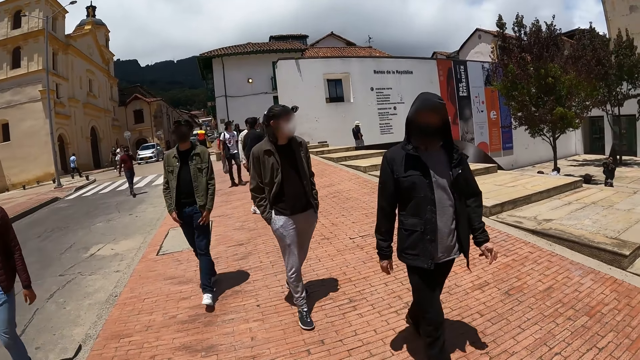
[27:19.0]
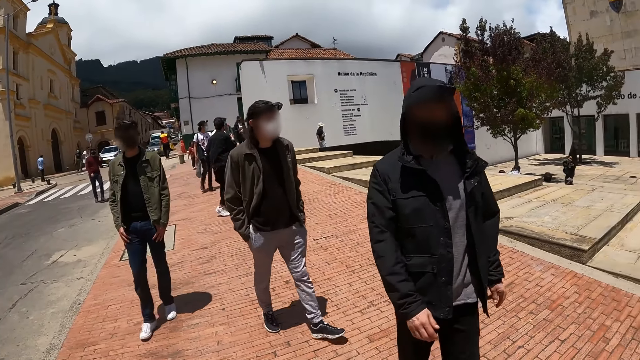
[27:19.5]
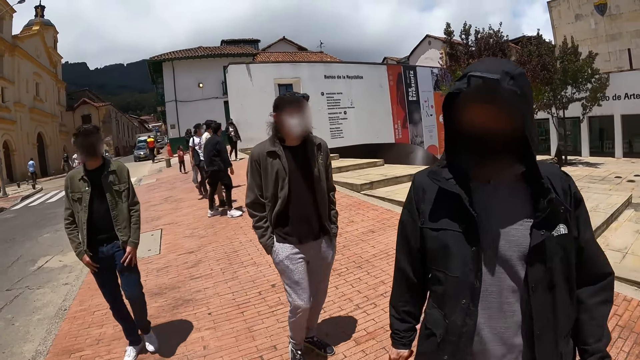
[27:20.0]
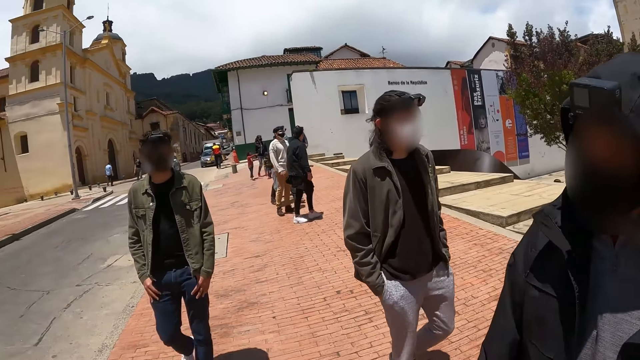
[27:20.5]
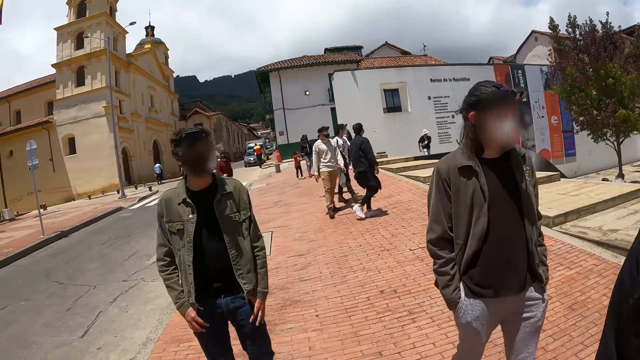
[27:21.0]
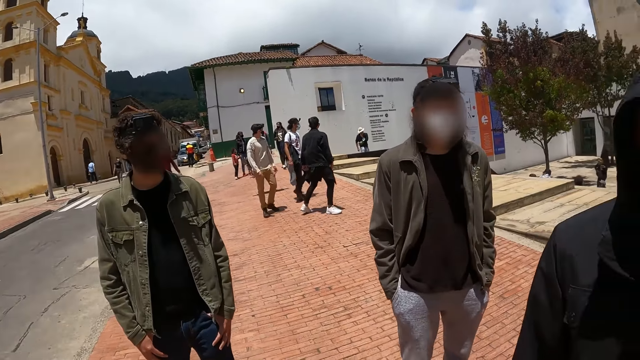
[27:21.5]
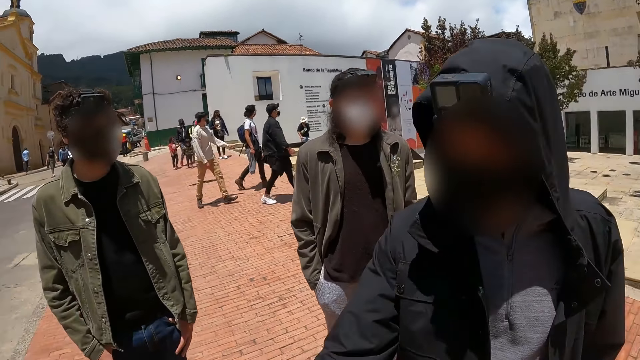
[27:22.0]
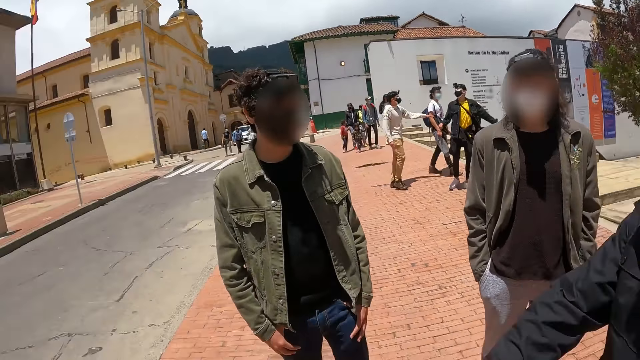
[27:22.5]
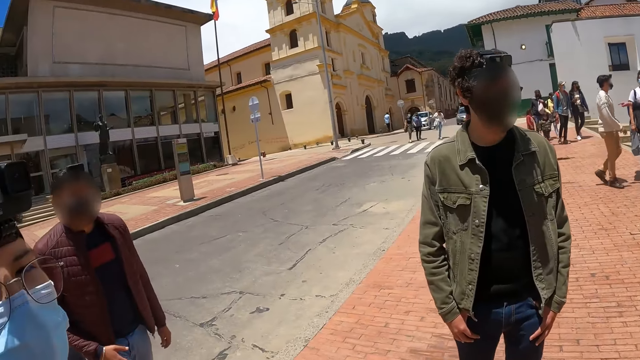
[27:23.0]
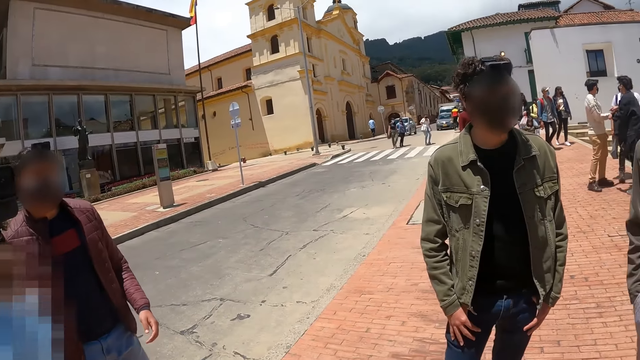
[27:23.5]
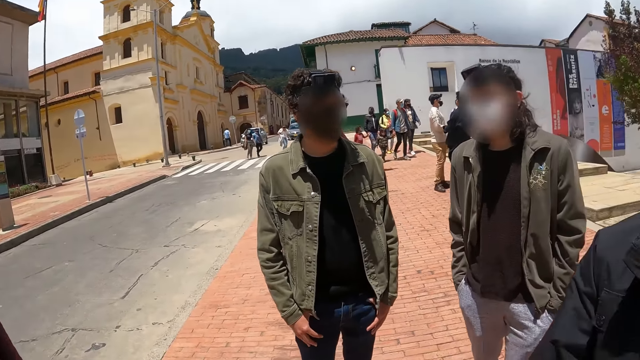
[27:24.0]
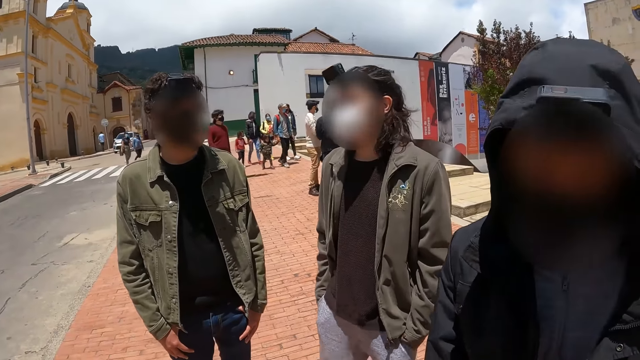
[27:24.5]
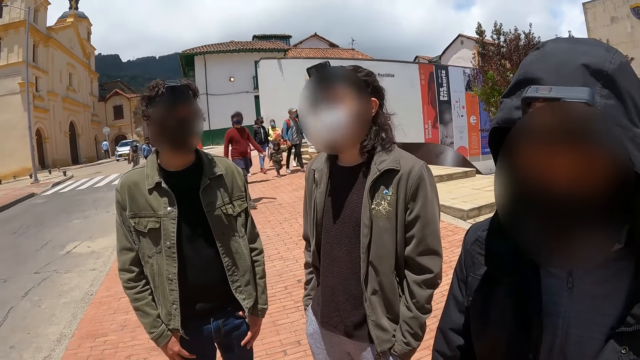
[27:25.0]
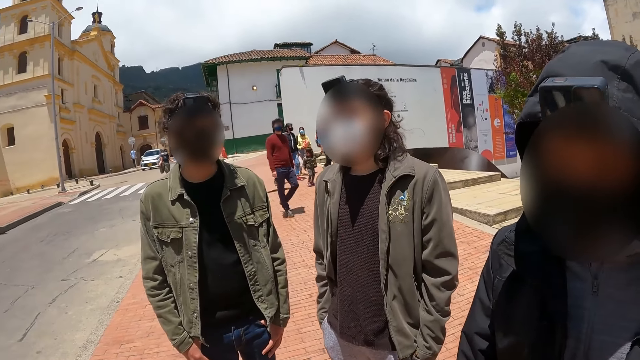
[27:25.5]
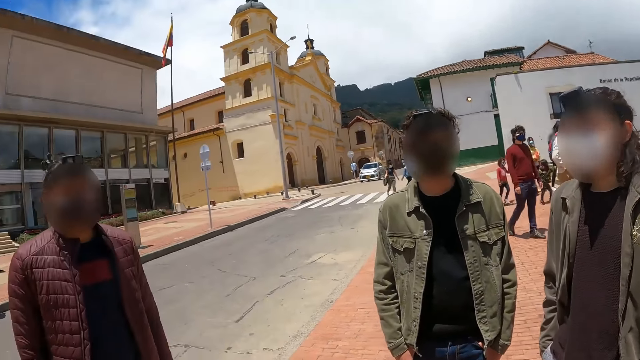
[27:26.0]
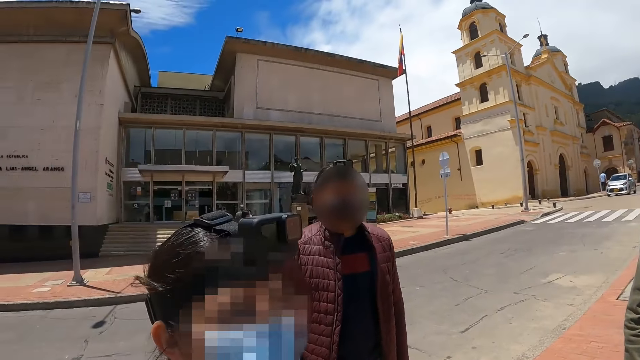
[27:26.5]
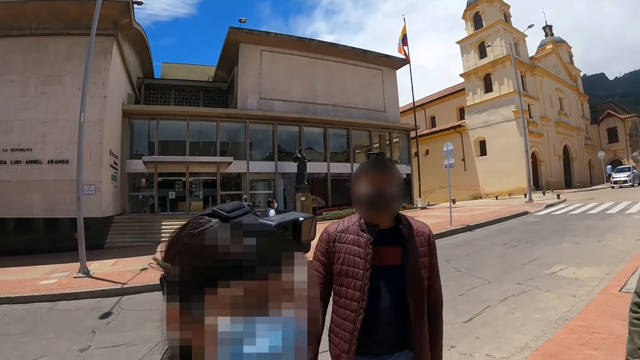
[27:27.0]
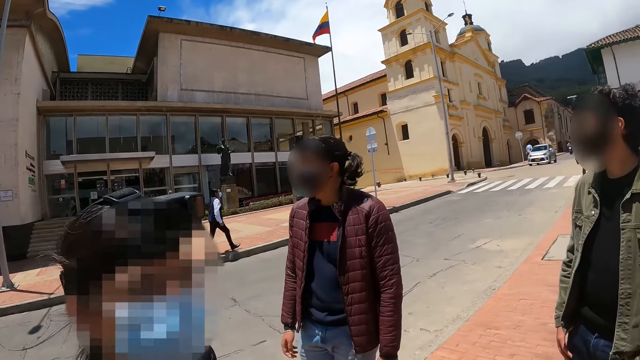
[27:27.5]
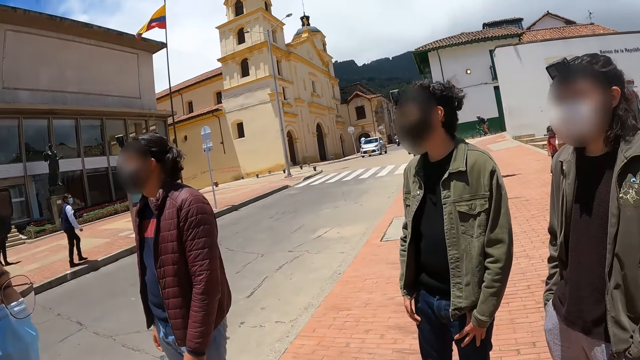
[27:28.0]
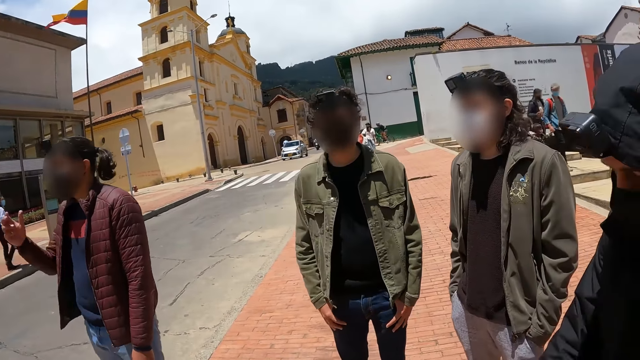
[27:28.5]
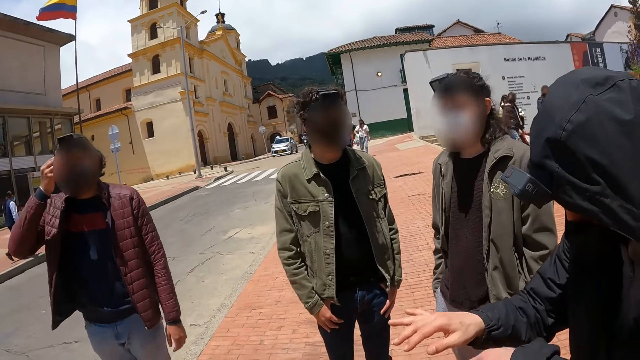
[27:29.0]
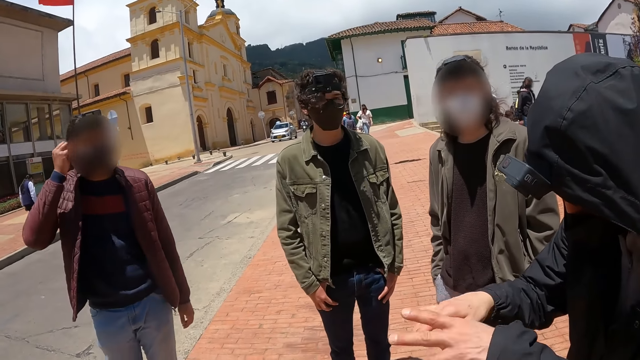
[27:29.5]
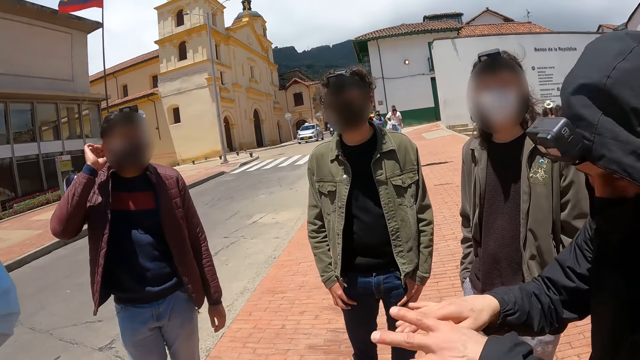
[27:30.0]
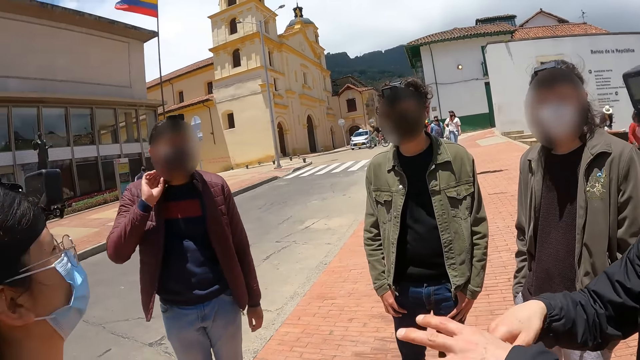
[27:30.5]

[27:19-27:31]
The camera wearer stares at a person. They stare at another person.

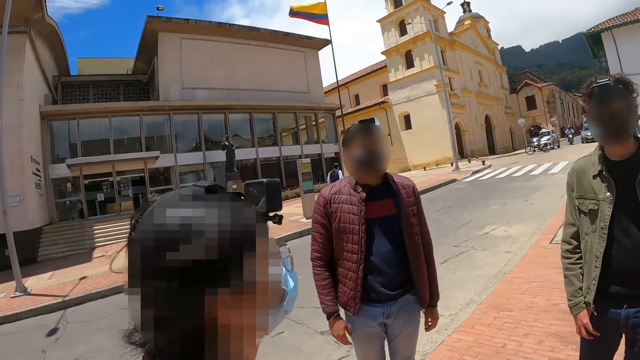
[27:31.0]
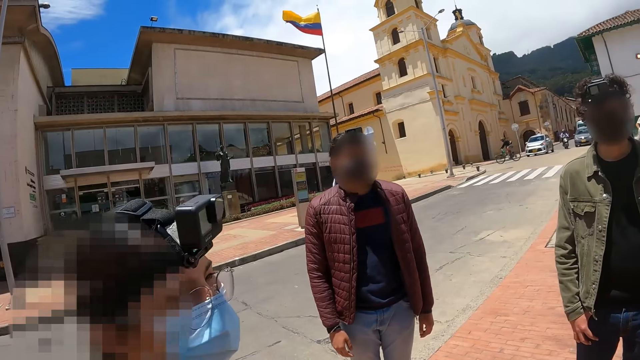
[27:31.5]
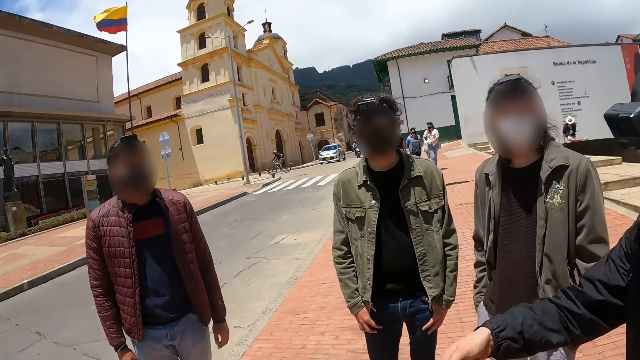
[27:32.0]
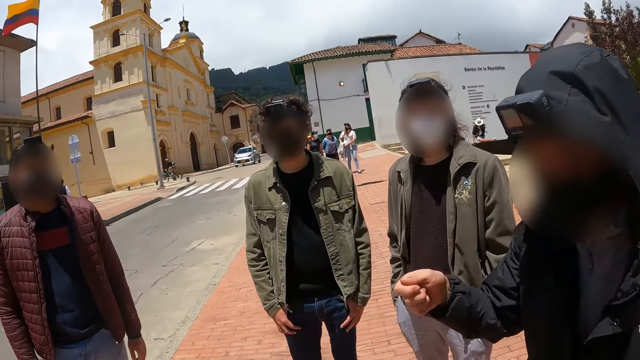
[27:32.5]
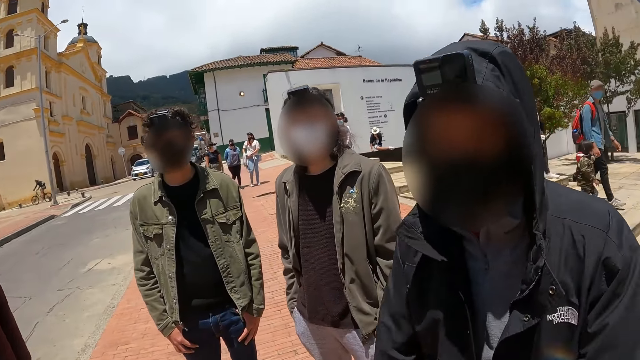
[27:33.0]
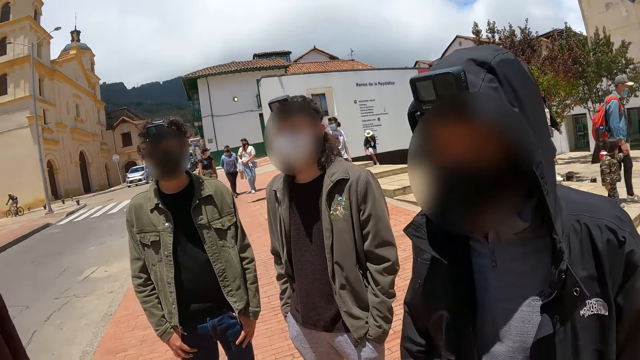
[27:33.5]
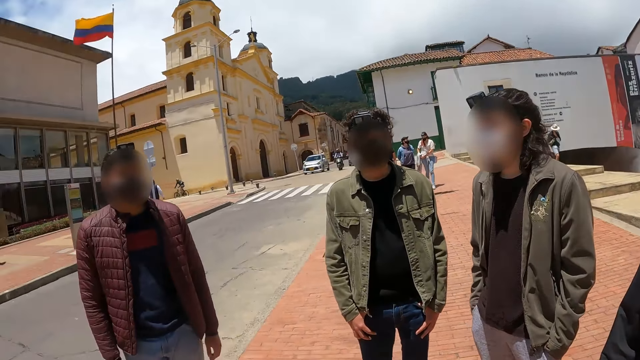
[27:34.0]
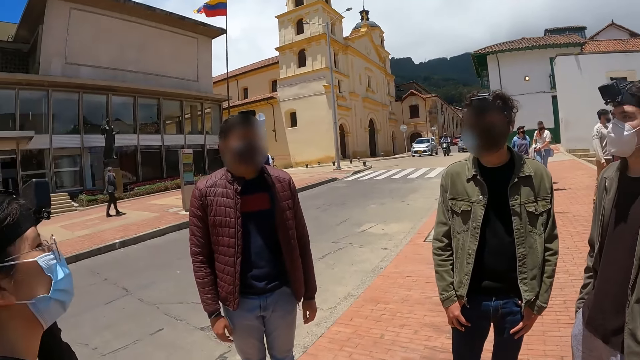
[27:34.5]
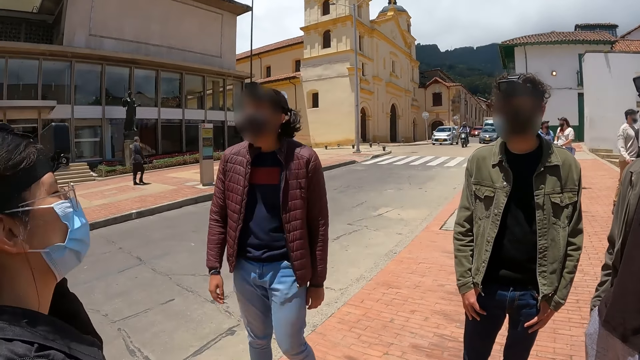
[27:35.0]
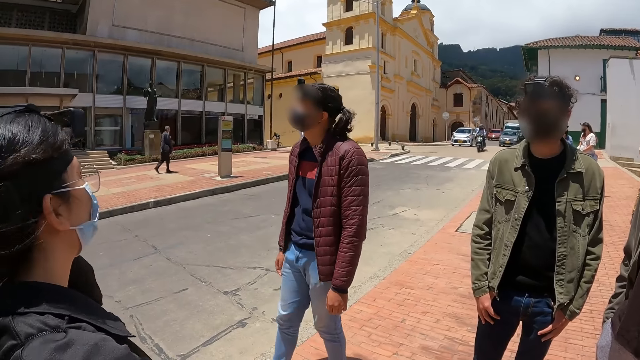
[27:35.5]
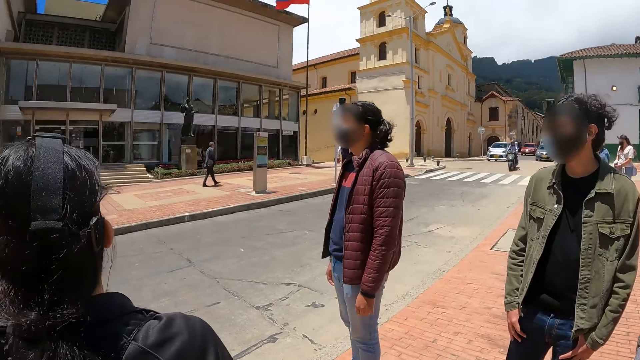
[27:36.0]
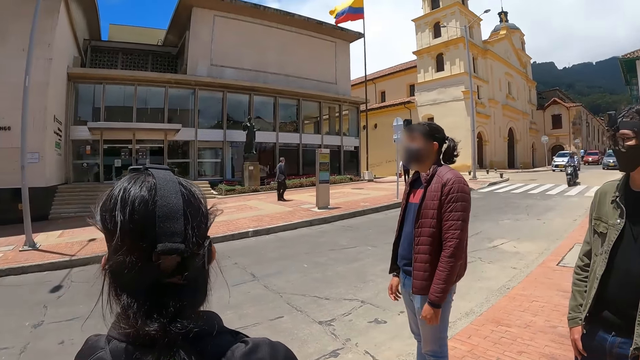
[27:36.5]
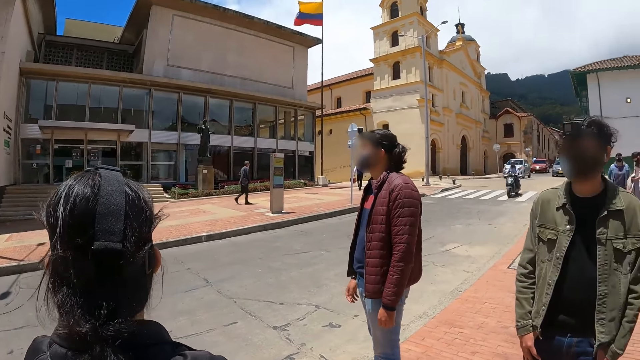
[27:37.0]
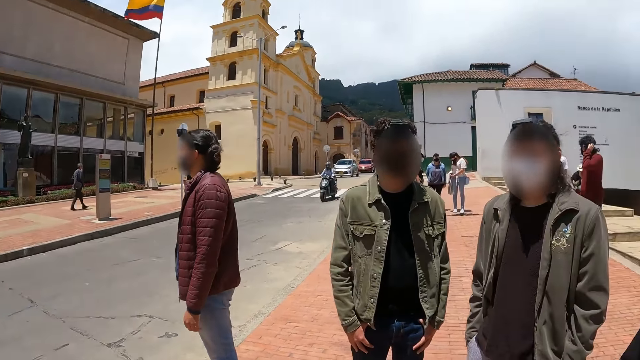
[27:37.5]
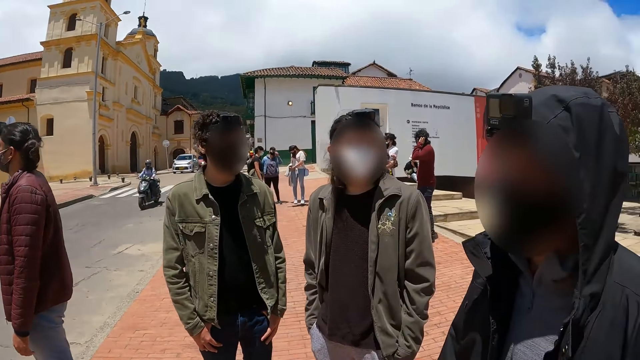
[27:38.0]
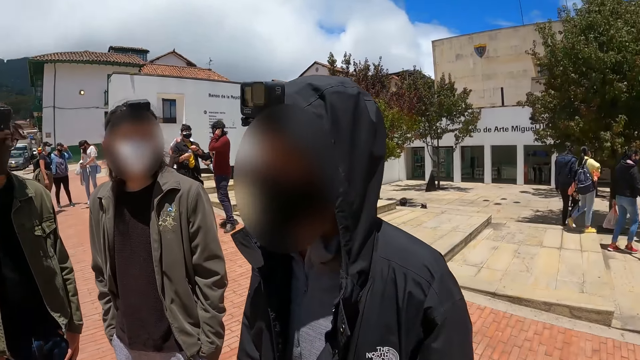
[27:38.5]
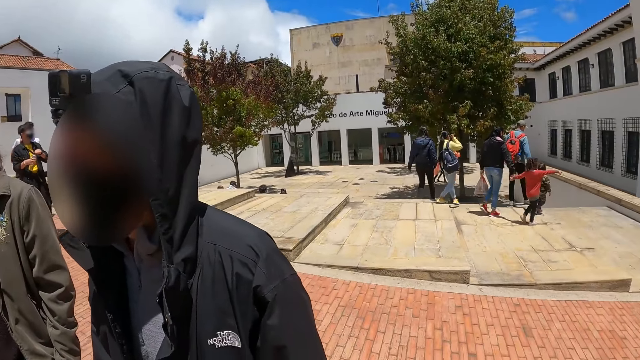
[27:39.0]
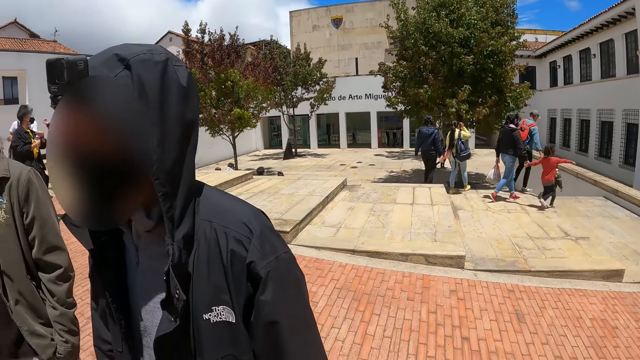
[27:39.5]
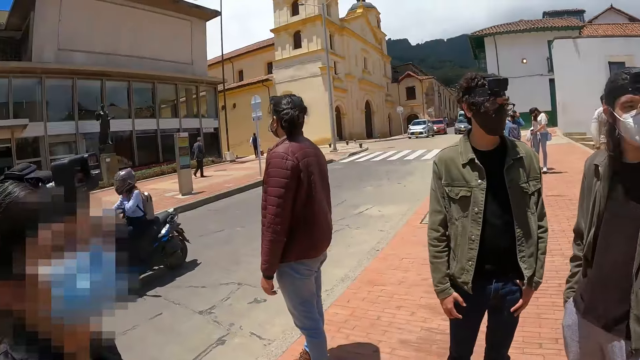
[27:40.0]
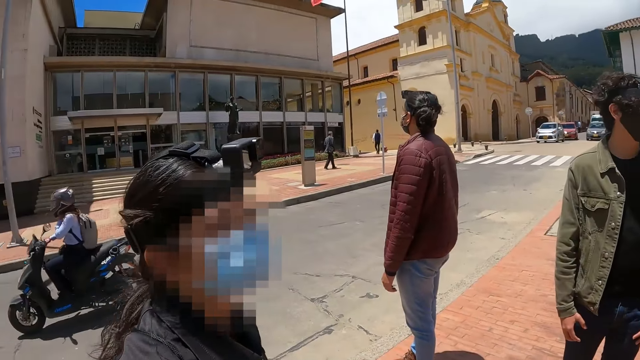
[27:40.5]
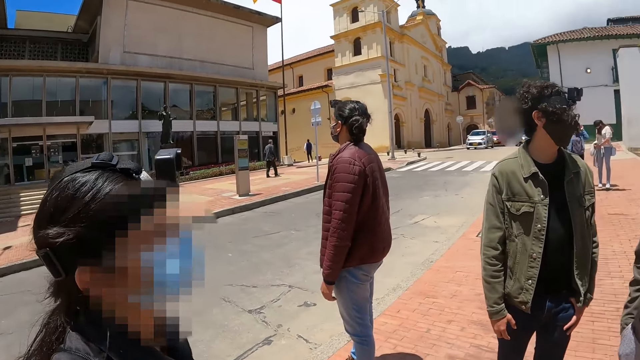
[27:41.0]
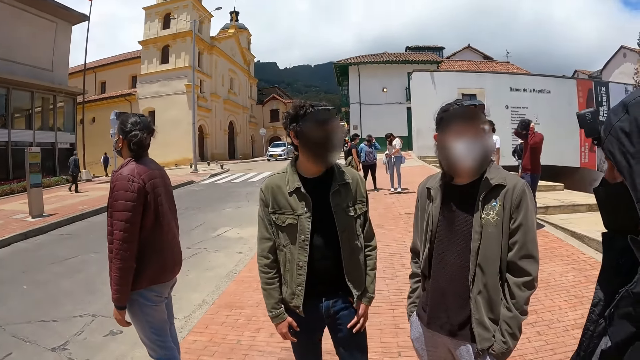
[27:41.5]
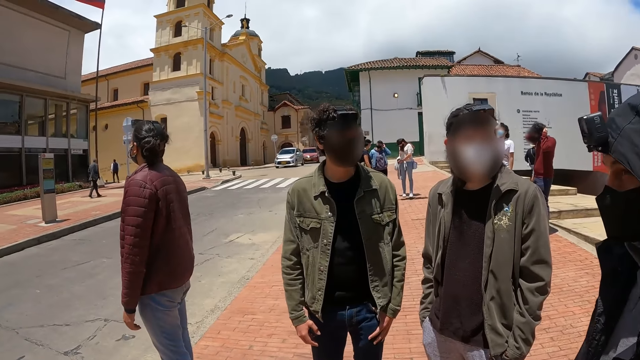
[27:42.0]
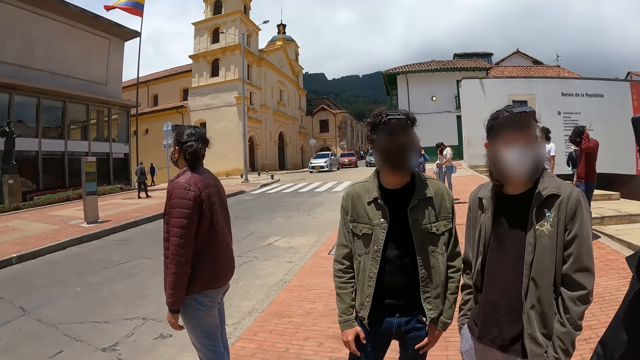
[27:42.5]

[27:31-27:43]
The first person moves his hands. The other person looks at the other side. The camera wearer looks around.
